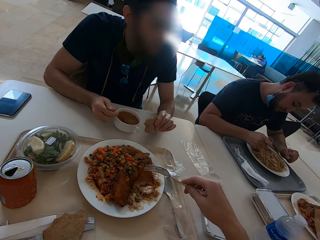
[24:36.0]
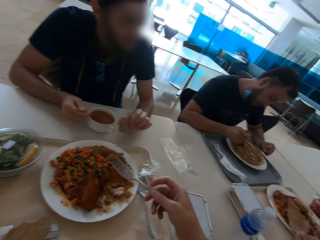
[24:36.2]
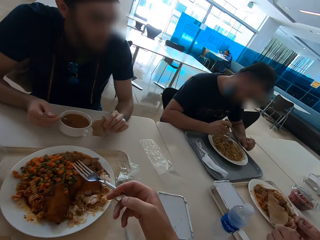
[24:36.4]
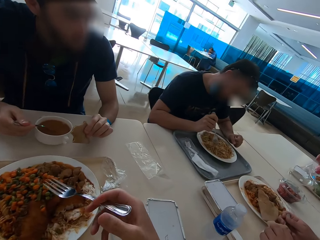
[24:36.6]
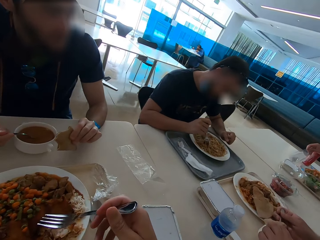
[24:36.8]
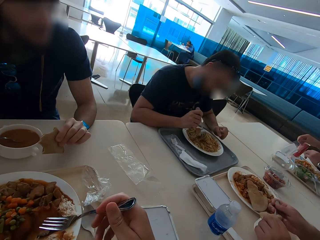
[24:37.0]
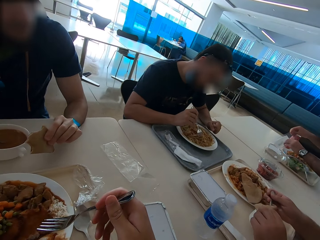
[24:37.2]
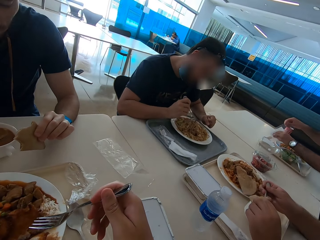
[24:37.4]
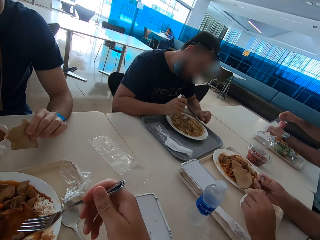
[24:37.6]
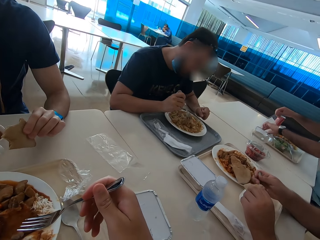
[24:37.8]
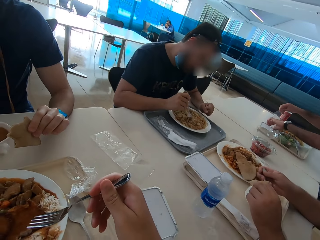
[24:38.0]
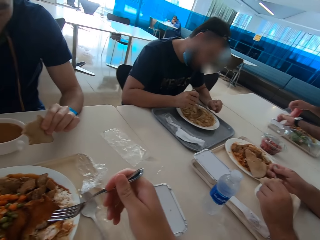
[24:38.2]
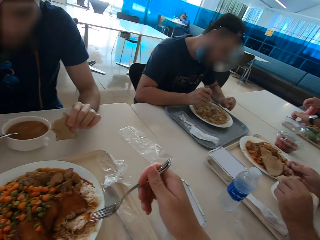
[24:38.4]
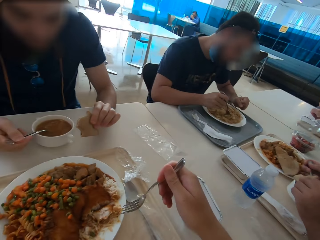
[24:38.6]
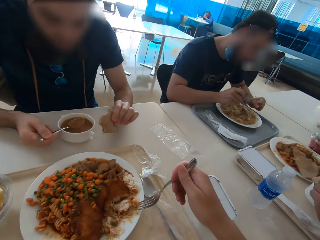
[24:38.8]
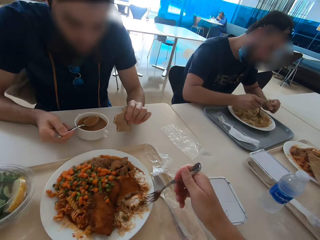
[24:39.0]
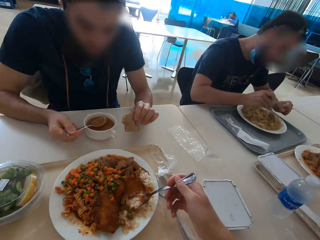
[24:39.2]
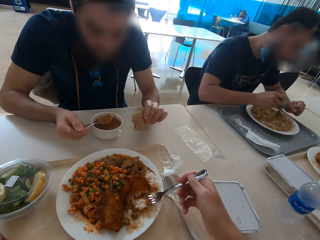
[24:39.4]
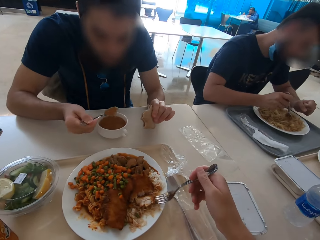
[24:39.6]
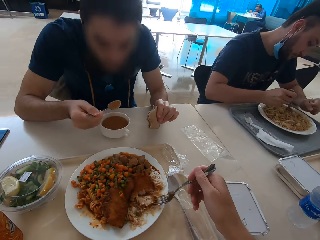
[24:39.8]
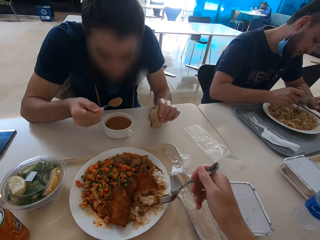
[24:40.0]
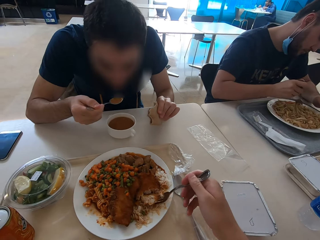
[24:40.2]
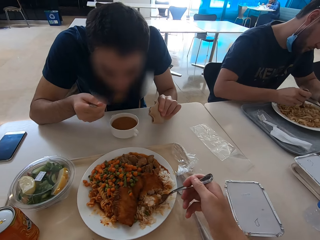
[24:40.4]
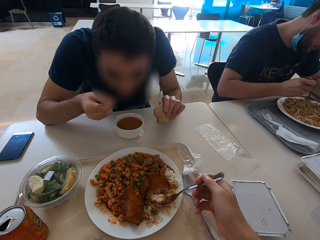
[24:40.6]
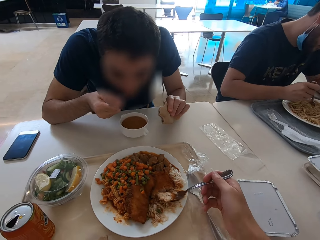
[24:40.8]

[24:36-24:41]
A man eats food.

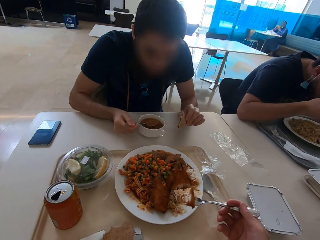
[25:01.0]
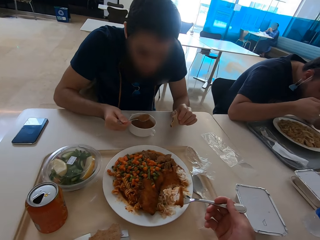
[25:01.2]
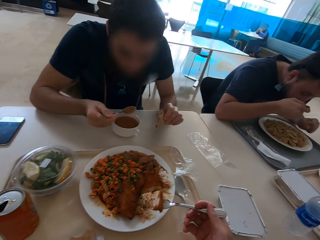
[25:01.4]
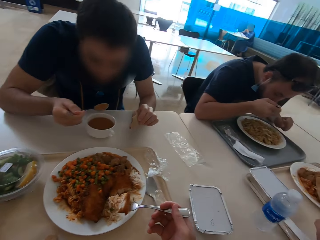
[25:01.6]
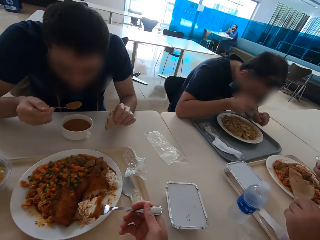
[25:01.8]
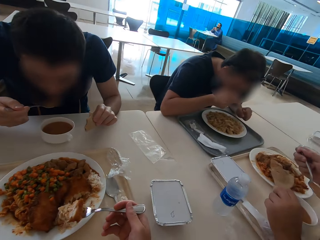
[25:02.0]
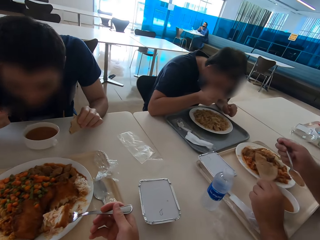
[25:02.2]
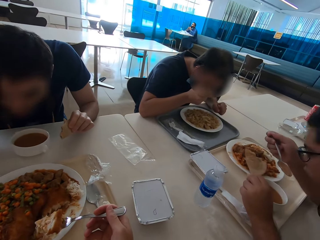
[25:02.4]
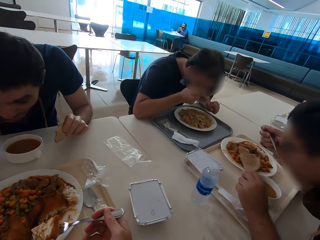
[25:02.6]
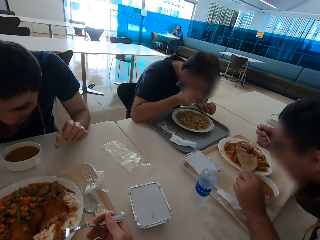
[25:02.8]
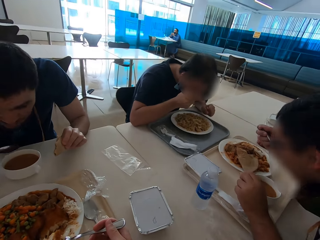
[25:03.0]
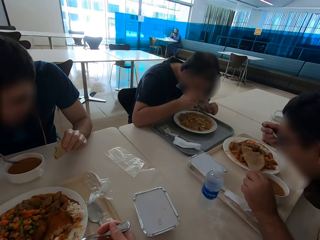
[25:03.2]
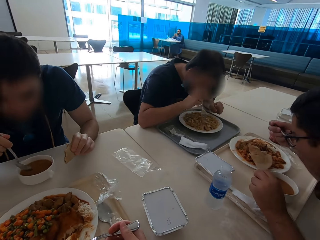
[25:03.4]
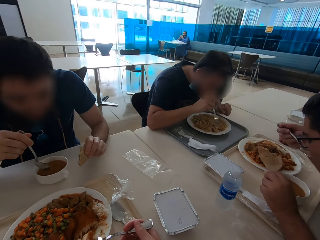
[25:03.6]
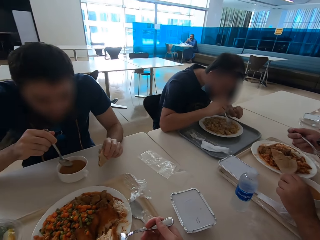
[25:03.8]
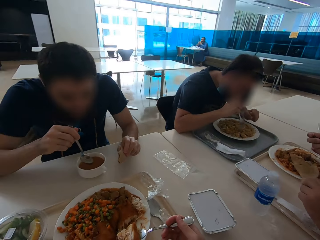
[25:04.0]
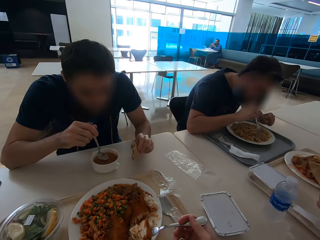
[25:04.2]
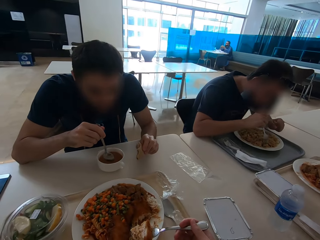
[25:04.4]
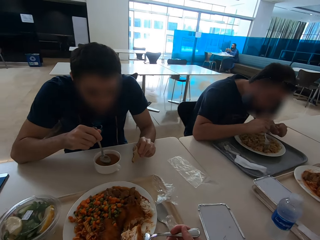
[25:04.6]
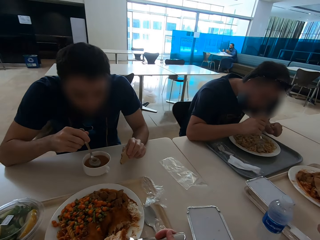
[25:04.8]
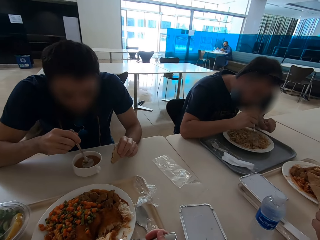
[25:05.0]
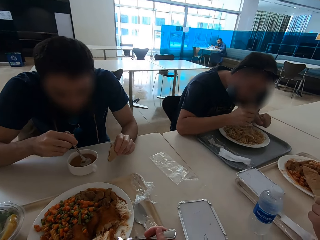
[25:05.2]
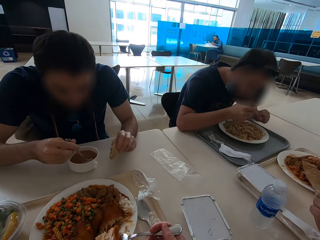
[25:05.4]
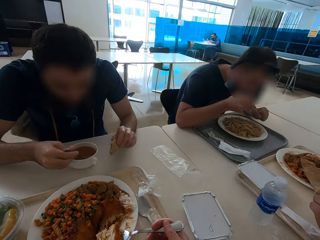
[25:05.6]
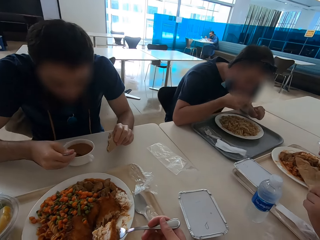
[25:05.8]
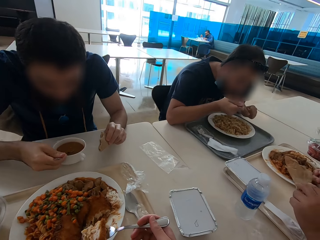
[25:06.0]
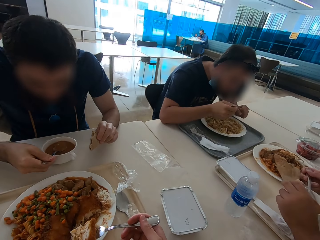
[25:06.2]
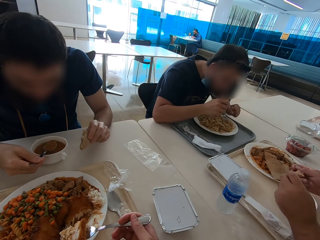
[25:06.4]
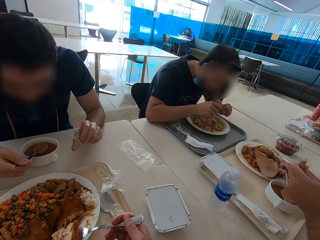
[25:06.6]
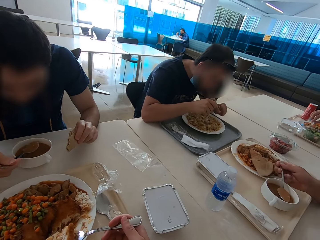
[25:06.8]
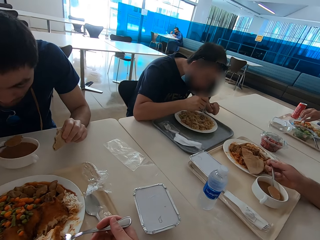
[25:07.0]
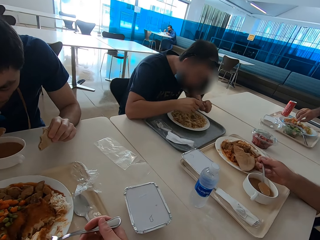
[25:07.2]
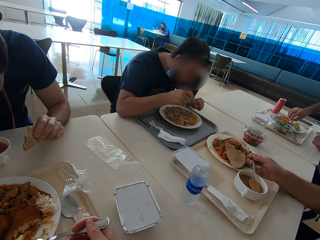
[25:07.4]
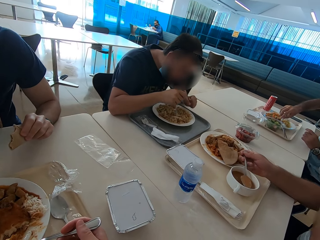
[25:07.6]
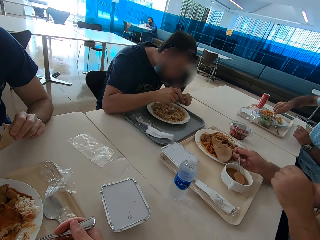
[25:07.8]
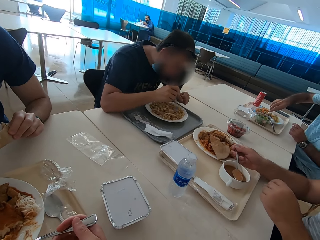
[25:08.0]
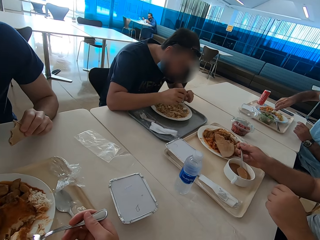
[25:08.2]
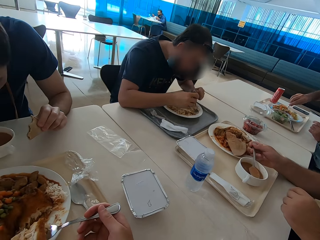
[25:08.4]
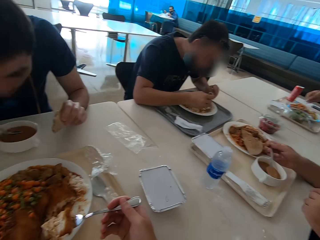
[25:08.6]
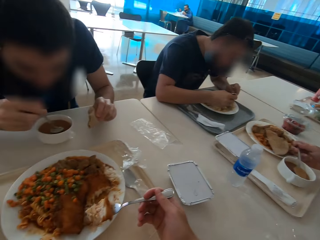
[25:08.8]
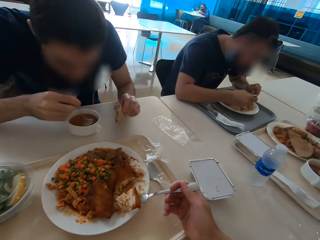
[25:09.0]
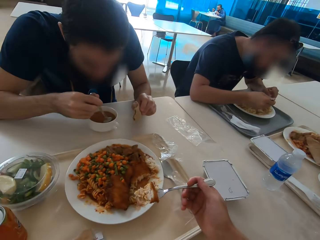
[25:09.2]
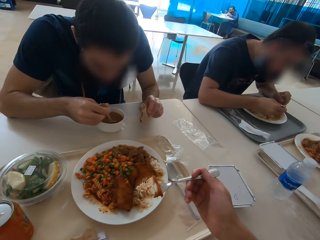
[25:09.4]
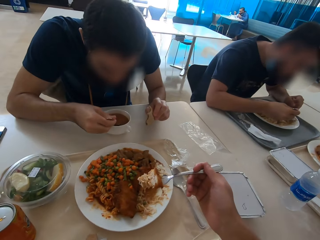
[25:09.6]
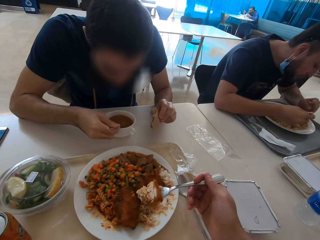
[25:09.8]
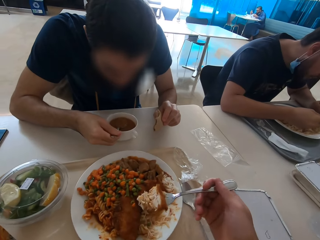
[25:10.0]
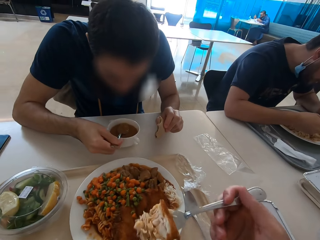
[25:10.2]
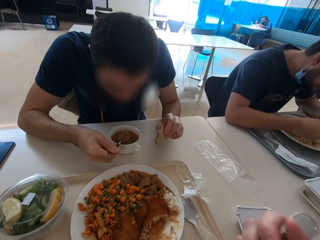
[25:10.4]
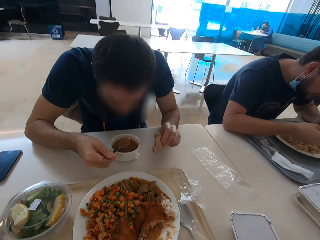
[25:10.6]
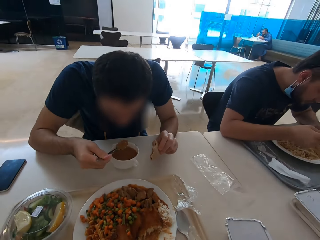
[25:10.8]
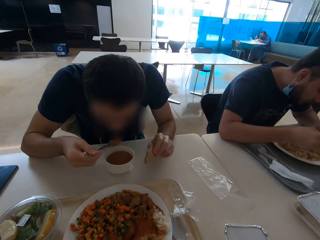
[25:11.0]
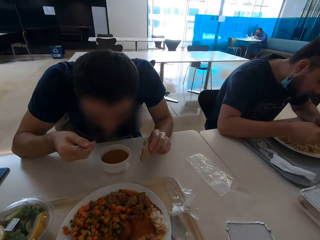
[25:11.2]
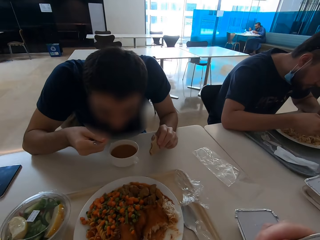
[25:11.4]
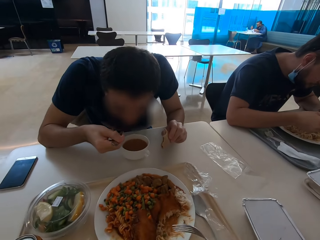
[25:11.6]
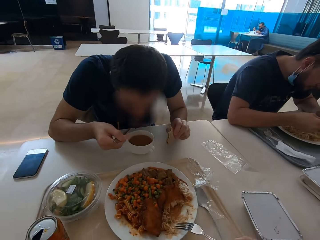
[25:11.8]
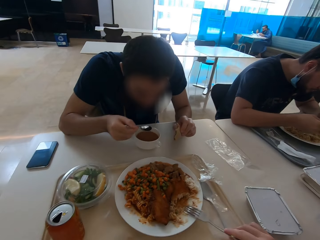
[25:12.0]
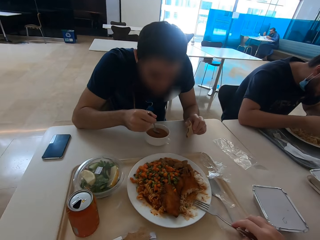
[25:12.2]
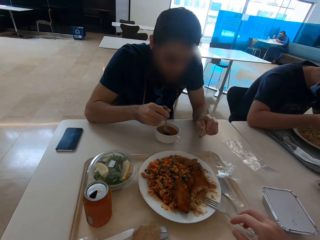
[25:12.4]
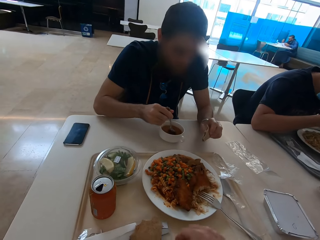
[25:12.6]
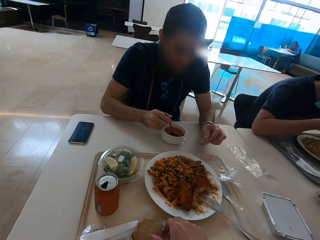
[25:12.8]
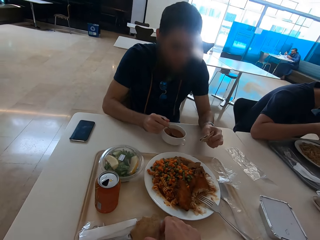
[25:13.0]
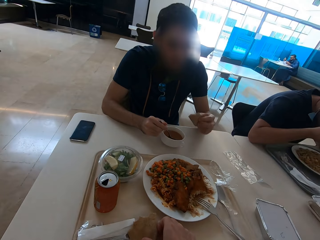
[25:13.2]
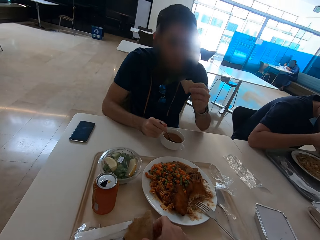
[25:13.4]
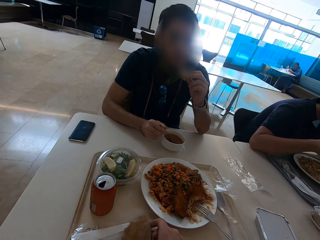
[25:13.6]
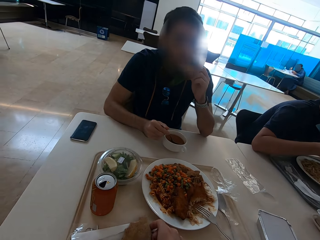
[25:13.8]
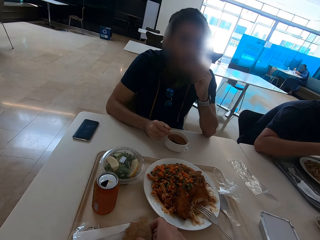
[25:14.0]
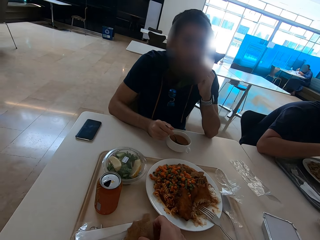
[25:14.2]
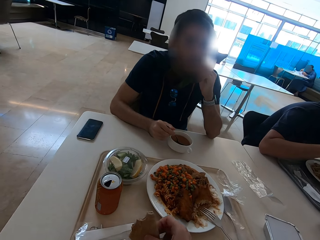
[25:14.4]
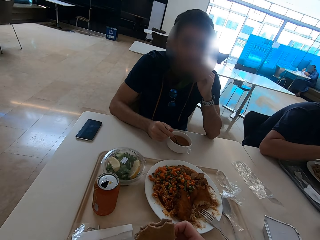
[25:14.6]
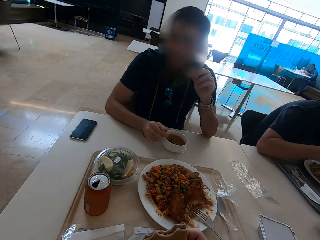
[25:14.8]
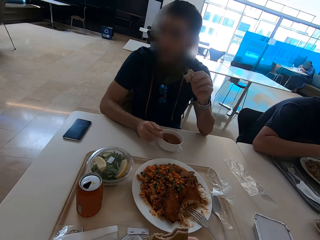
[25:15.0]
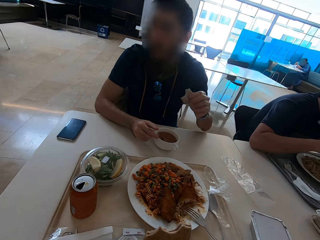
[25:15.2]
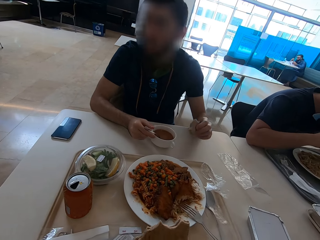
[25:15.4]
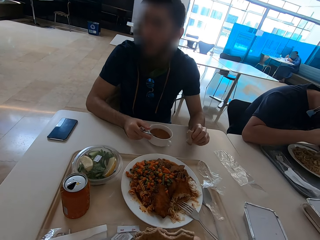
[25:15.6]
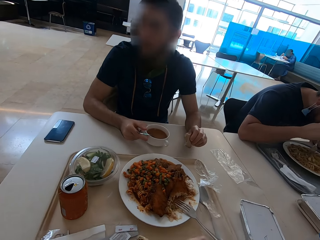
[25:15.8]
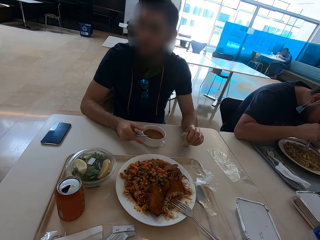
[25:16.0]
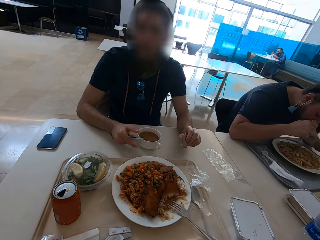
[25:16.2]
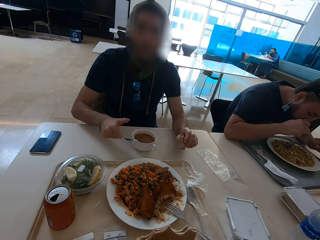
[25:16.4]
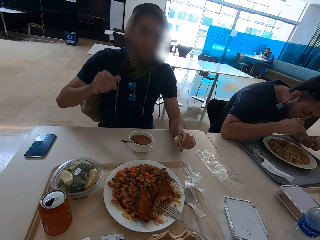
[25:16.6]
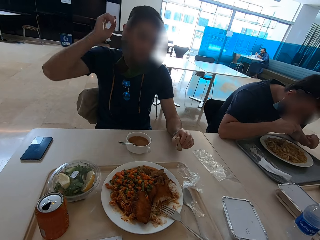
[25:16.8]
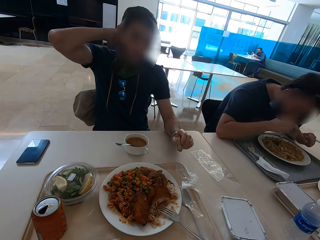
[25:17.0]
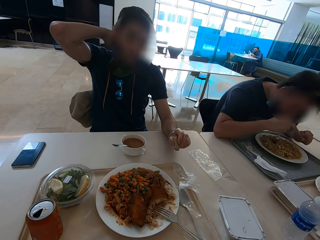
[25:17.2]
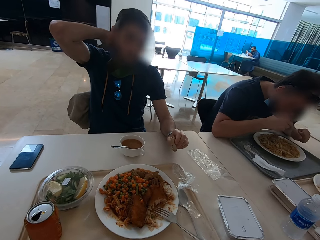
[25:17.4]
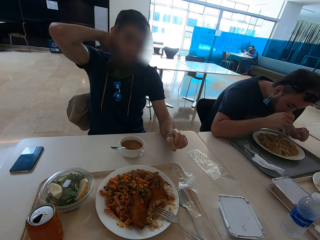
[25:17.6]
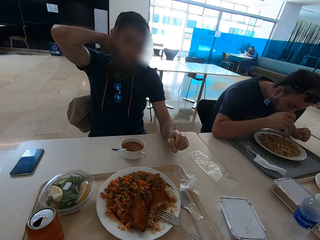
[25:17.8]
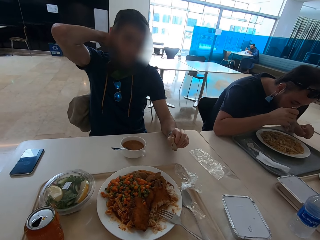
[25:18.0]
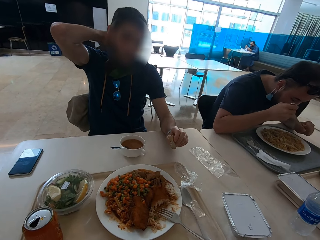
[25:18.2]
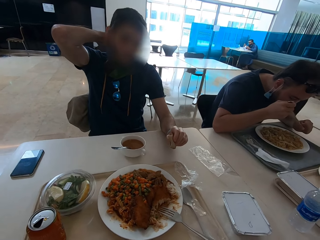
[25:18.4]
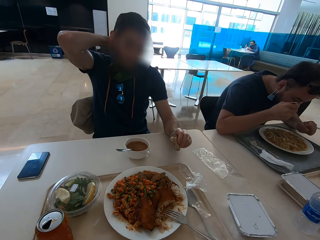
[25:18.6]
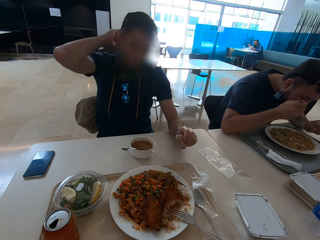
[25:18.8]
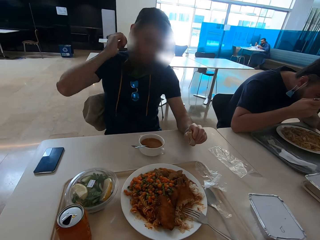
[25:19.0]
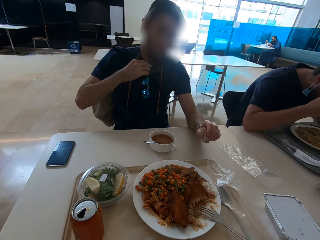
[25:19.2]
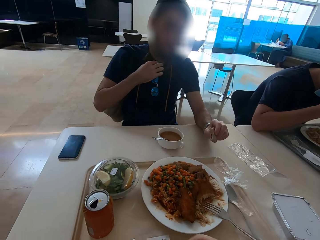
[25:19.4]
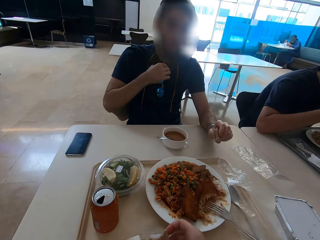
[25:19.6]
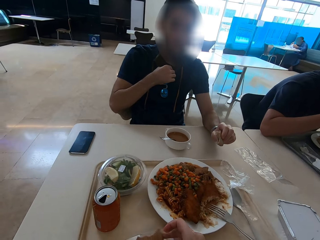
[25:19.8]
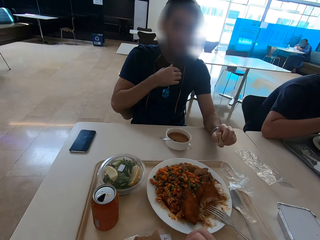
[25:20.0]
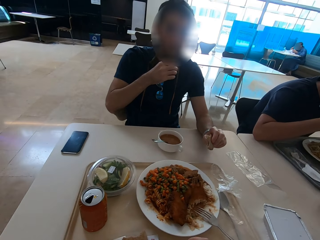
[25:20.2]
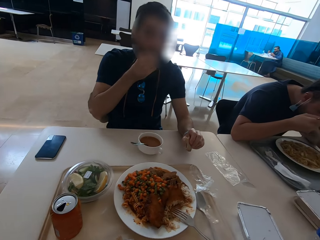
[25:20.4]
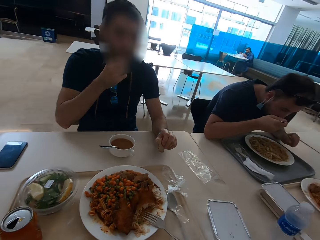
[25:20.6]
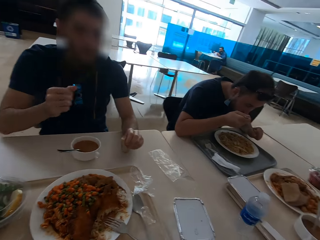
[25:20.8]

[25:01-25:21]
A man eats food. Another man eats chapati. The camera wearer eats food. The first man eats food. The camera wearer places the fork on the plate. The first man eats chapati. The camera wearer eats tortilla. Another man touches his neck.
